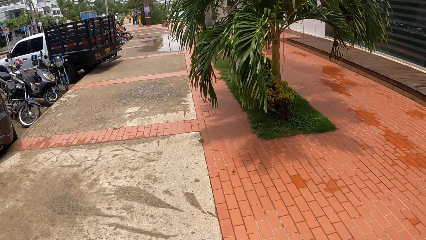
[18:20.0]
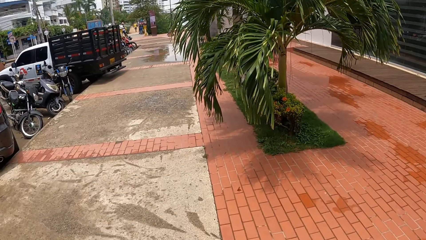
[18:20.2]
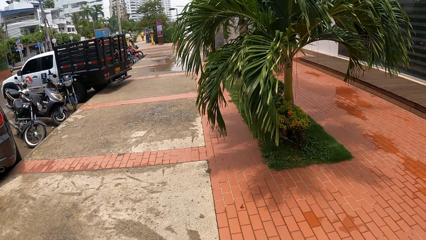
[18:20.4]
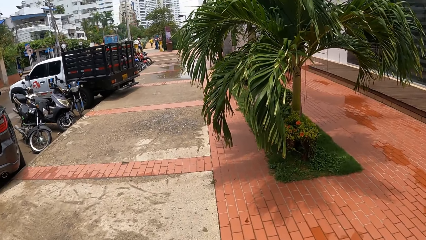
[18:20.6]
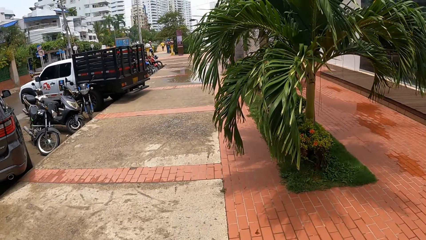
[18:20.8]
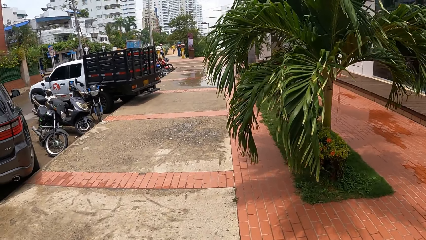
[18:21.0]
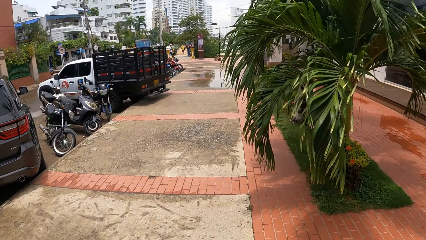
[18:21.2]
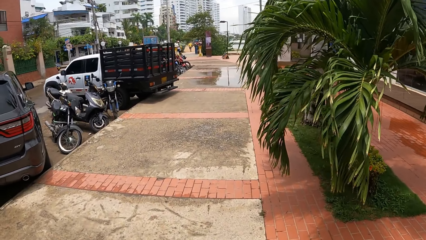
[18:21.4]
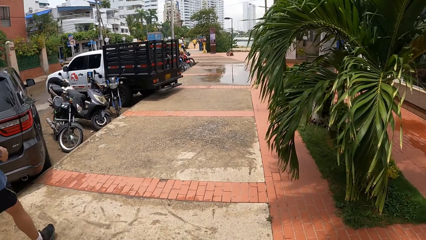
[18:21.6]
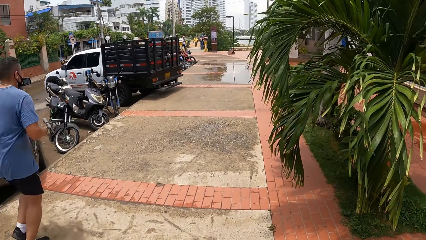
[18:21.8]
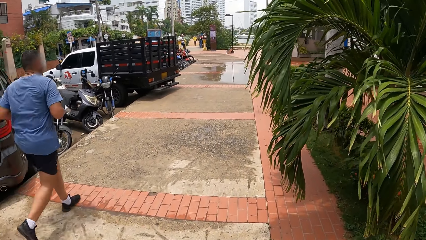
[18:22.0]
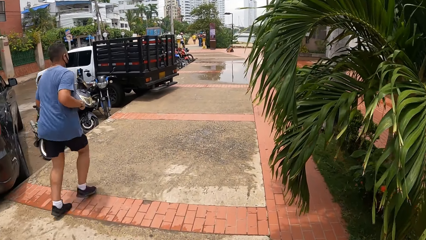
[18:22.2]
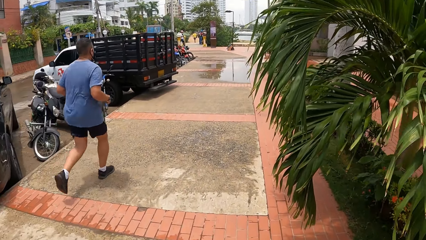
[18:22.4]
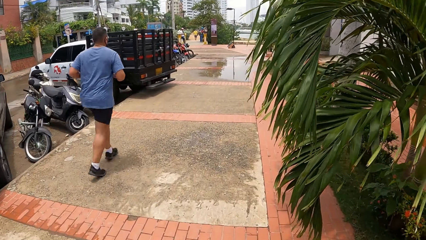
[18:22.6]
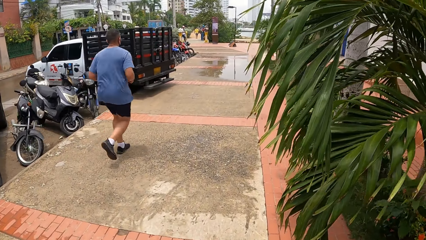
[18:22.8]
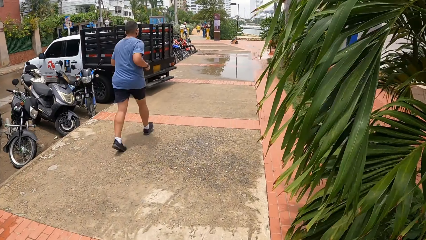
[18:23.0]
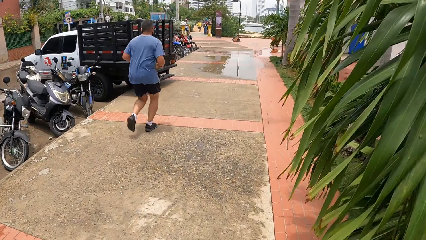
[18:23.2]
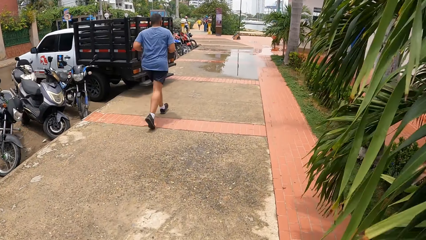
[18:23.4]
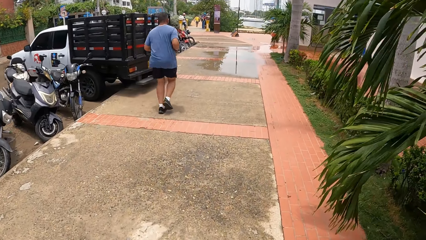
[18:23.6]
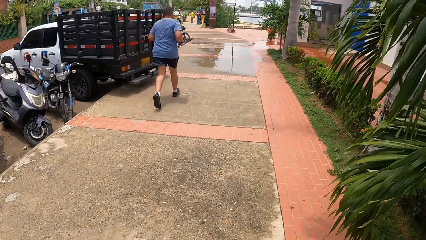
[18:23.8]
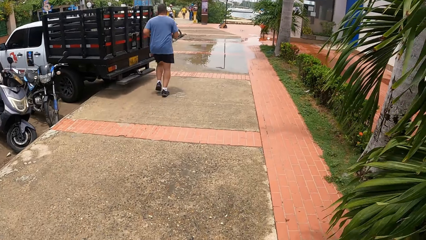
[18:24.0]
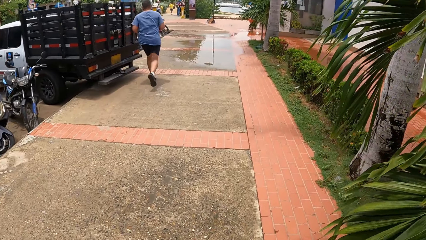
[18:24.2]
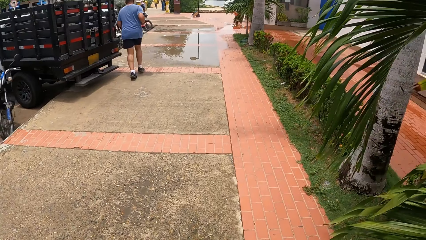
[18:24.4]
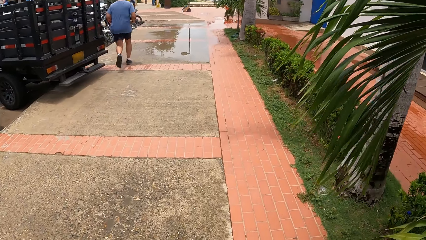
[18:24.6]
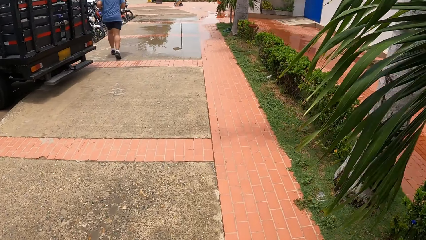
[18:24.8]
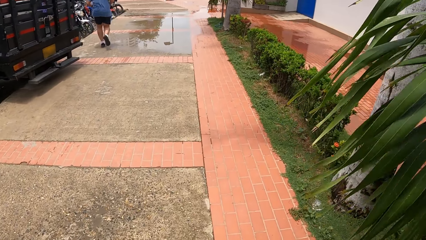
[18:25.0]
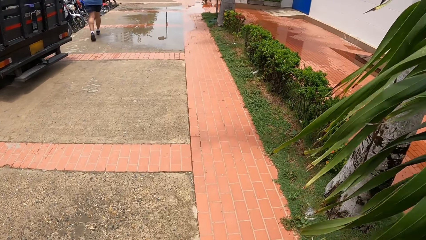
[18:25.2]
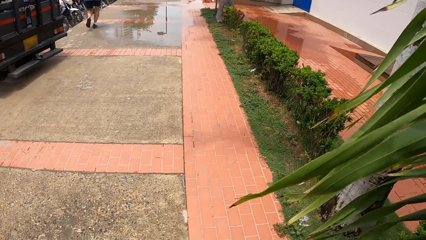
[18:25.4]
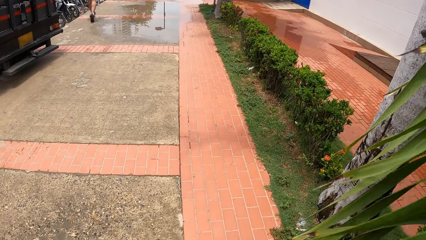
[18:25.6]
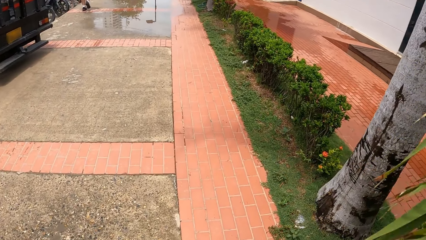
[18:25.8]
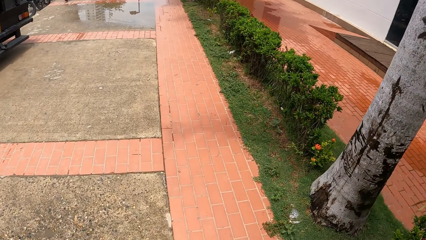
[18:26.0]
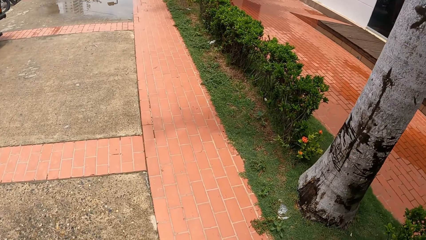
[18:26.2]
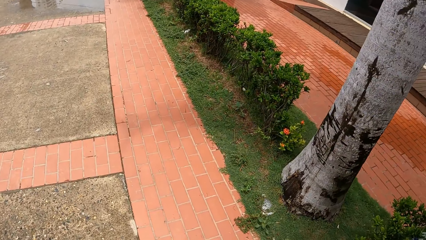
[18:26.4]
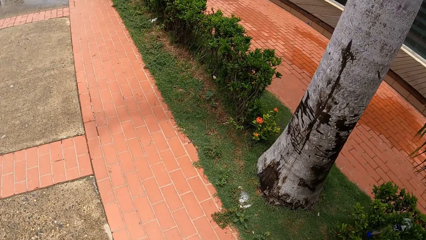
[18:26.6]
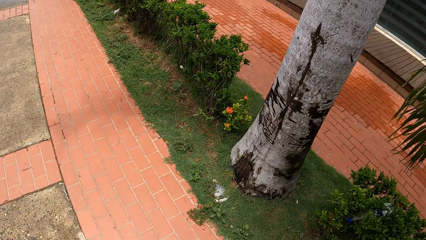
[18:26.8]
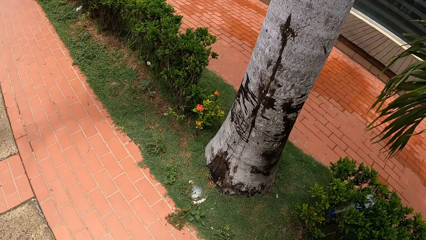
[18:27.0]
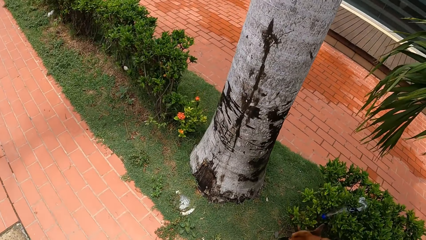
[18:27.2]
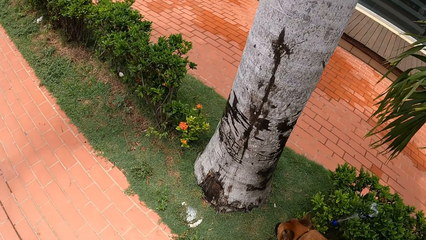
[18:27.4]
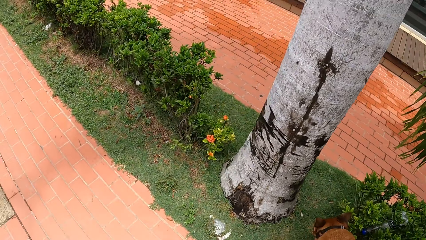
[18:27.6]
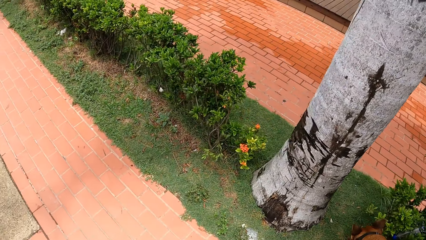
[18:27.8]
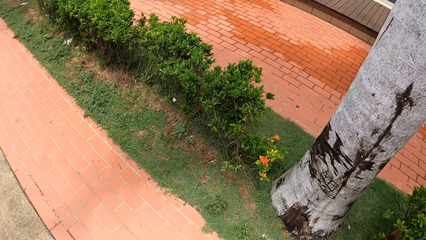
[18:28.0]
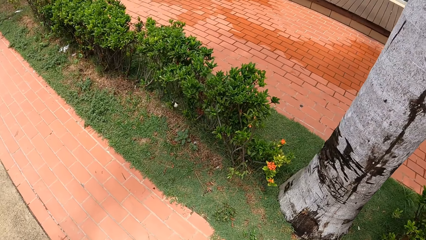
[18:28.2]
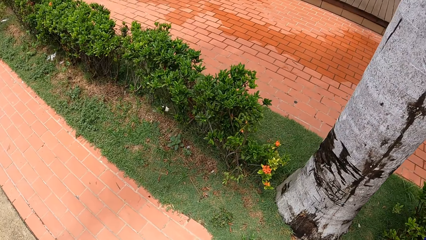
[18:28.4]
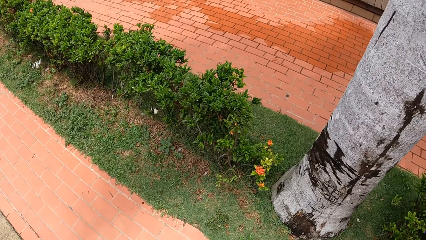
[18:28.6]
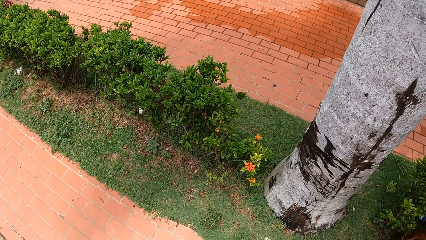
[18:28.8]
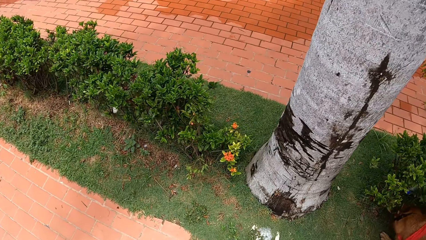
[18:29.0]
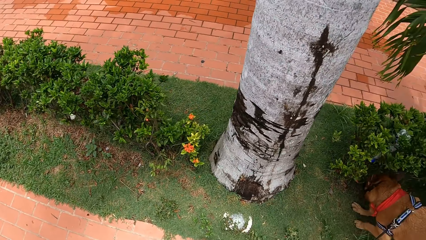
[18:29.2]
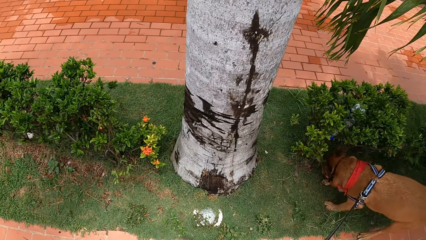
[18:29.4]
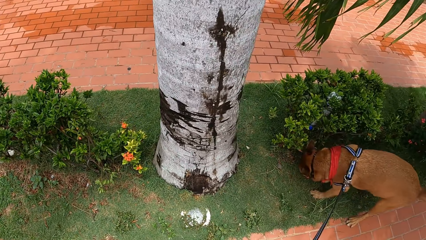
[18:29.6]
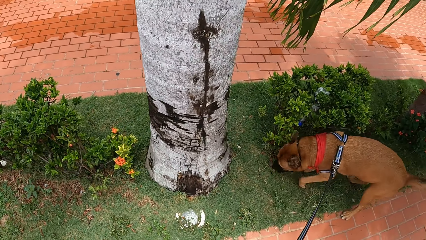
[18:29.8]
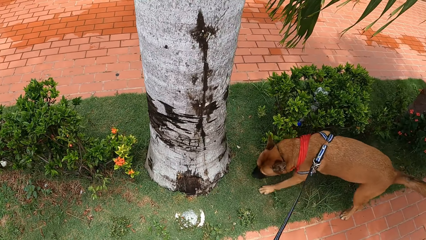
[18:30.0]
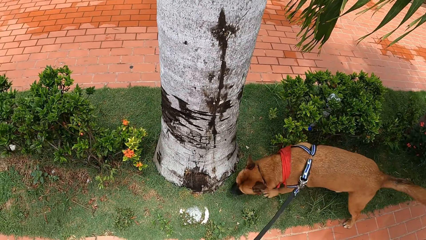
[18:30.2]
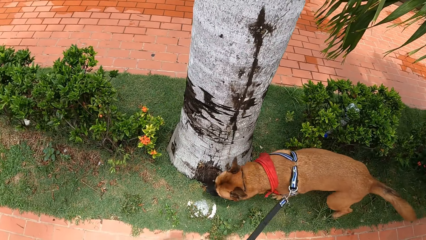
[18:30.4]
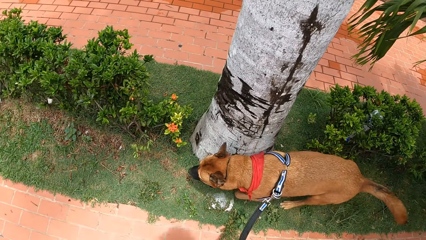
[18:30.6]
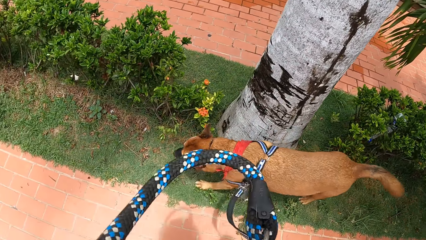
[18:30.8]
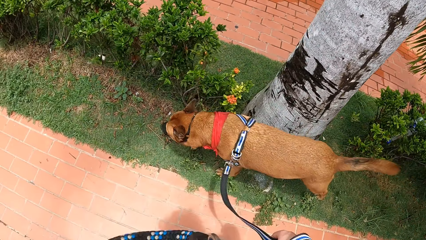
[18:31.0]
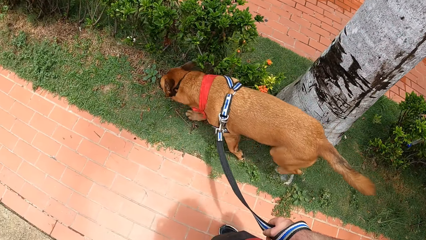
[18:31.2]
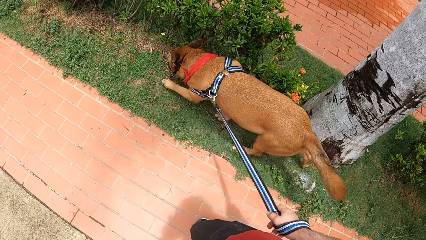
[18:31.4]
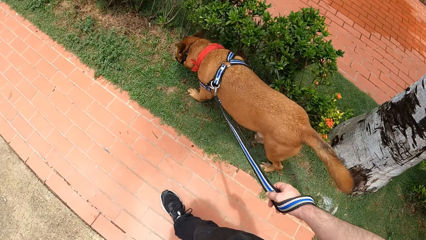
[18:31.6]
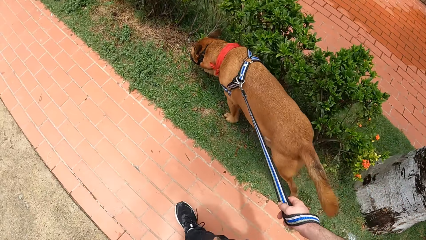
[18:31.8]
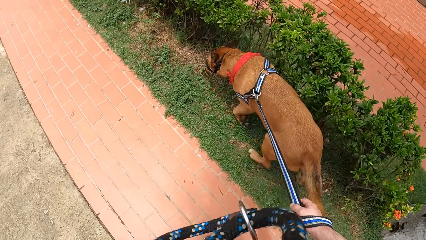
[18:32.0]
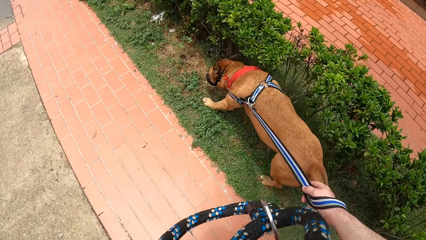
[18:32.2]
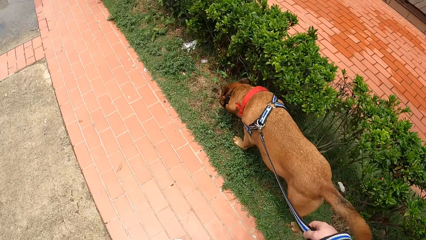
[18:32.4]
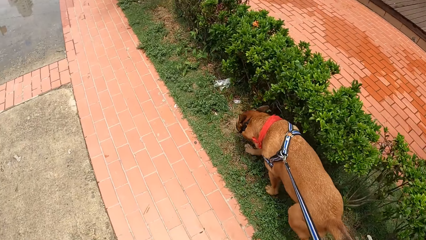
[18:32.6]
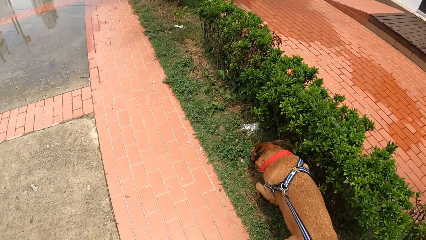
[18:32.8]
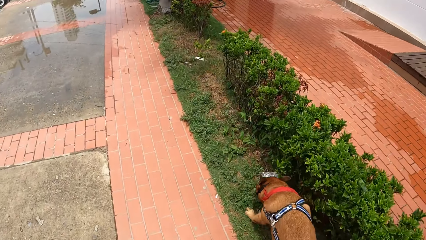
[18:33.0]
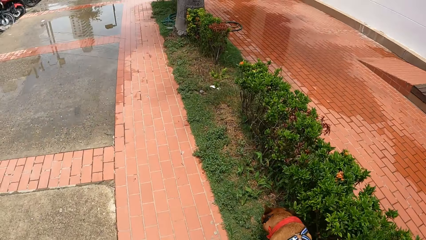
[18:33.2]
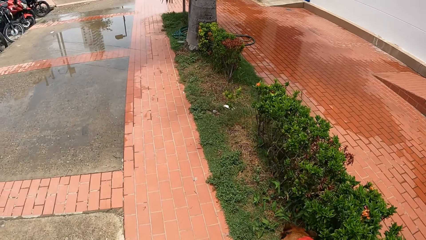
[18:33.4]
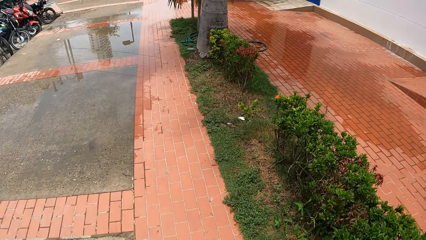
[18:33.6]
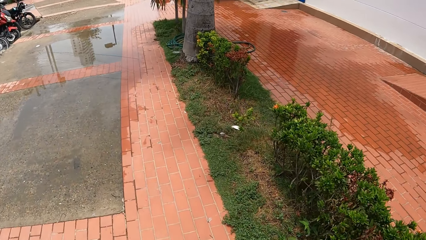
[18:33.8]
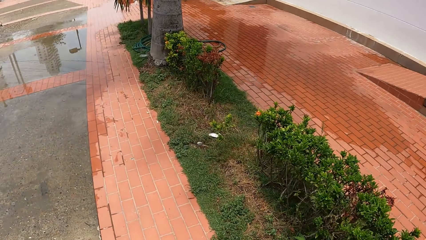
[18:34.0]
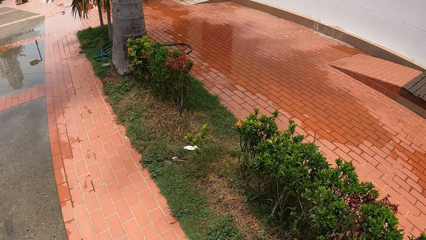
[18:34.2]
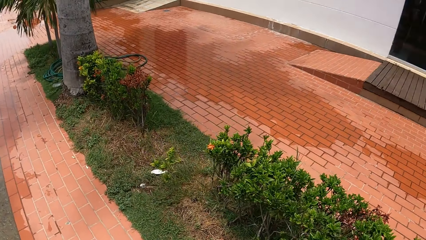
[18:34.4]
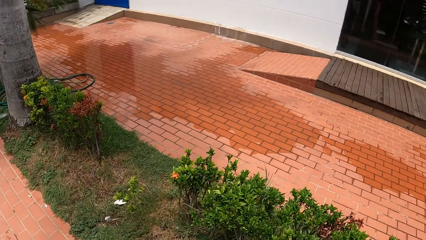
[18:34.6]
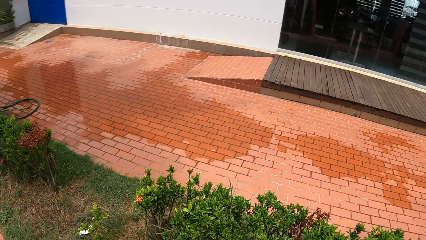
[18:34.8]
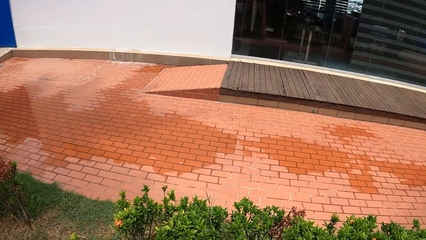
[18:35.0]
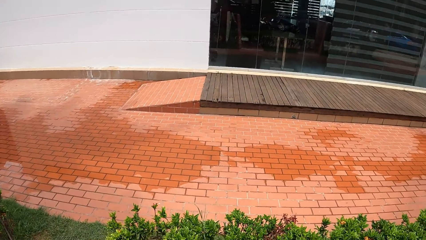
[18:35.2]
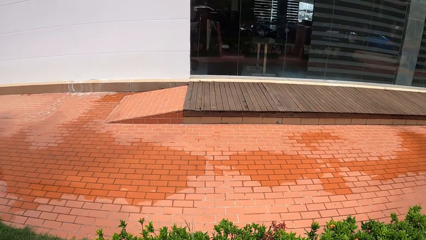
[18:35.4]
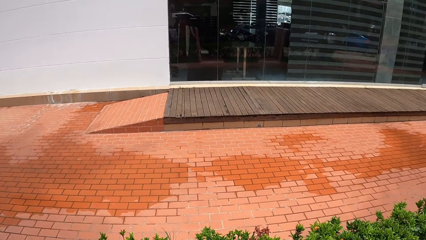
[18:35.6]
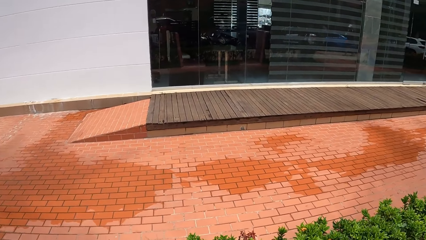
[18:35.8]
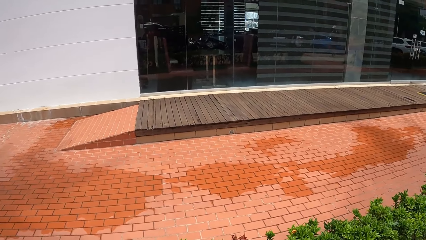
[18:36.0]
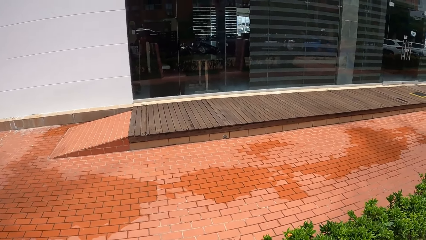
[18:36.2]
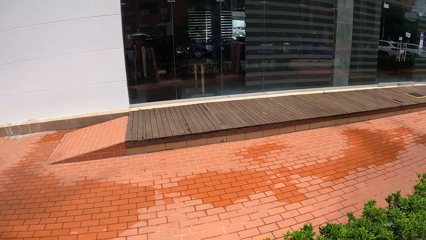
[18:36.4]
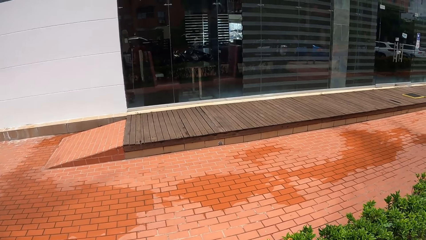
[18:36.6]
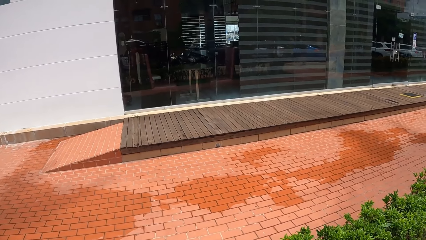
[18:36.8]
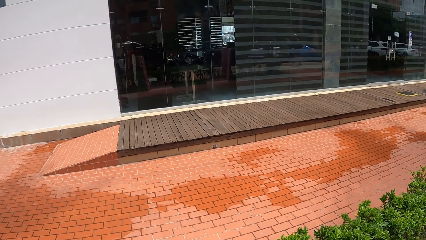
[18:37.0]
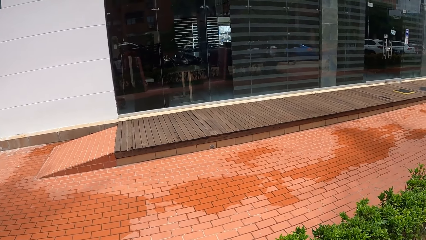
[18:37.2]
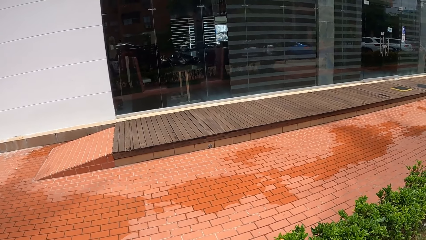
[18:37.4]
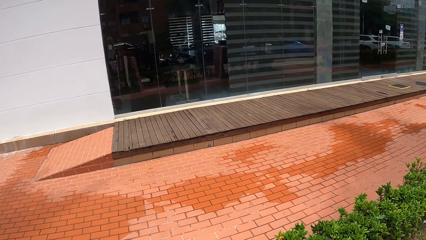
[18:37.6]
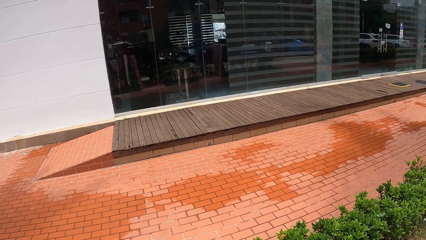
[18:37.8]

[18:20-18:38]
The camera wearer looks around. They look across the pavement. They walk on the pavement. They look around. They stand in the footpath.
